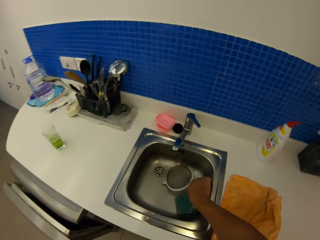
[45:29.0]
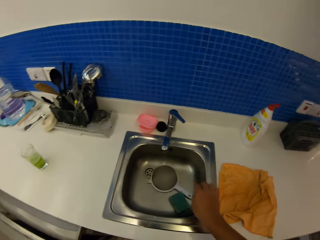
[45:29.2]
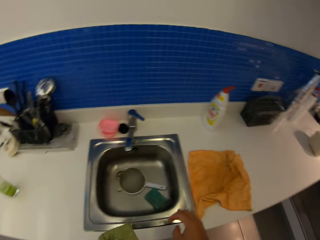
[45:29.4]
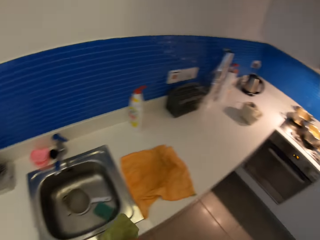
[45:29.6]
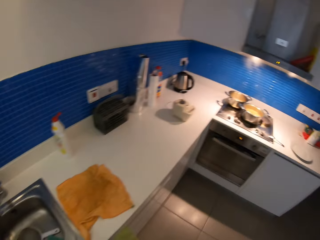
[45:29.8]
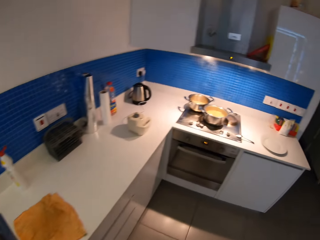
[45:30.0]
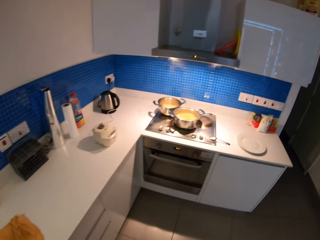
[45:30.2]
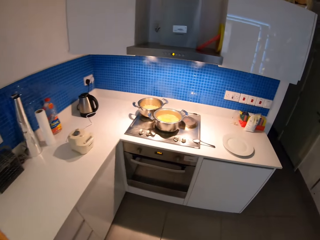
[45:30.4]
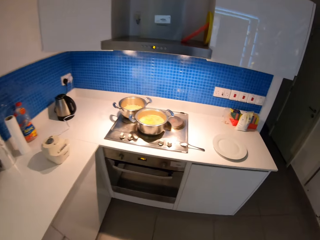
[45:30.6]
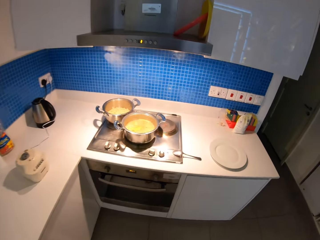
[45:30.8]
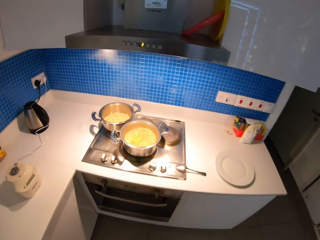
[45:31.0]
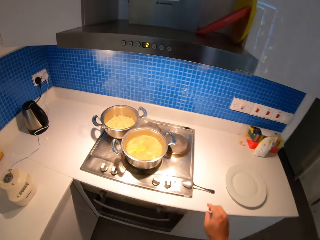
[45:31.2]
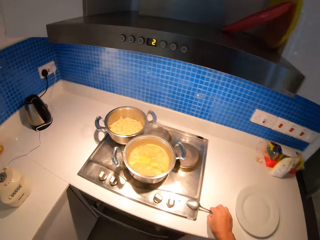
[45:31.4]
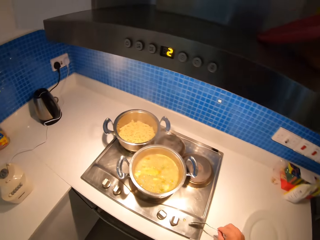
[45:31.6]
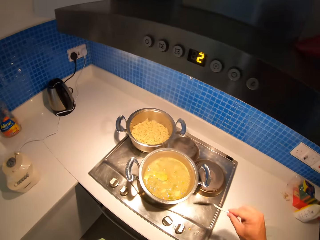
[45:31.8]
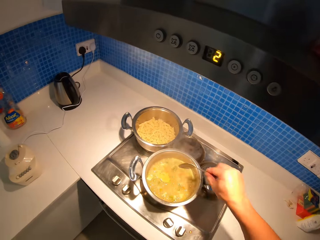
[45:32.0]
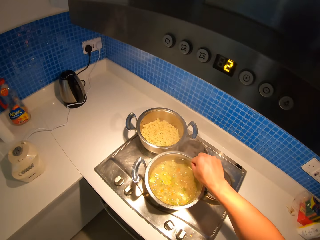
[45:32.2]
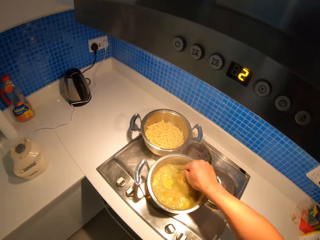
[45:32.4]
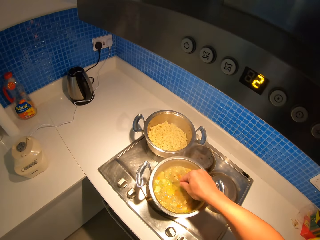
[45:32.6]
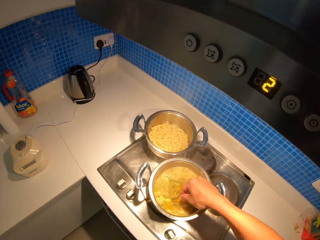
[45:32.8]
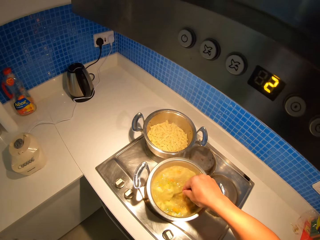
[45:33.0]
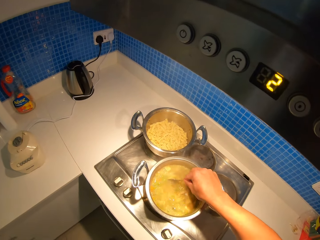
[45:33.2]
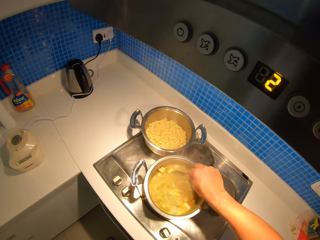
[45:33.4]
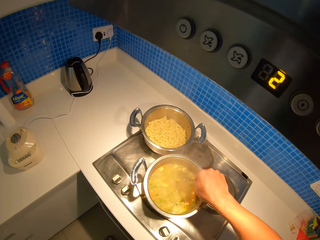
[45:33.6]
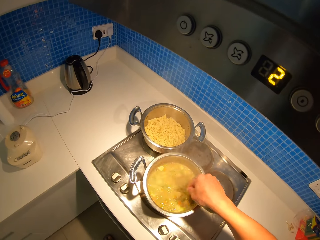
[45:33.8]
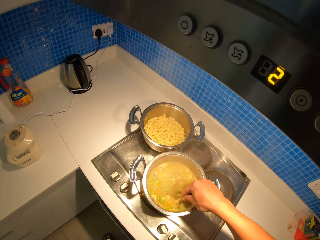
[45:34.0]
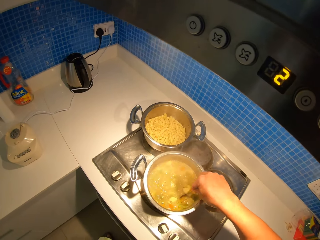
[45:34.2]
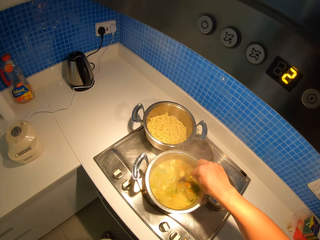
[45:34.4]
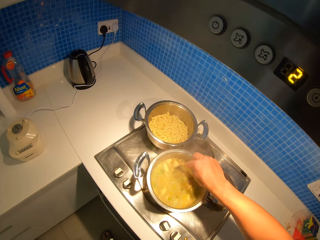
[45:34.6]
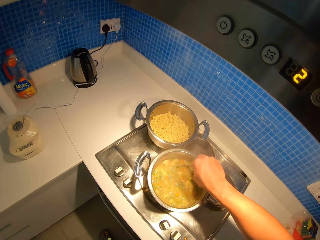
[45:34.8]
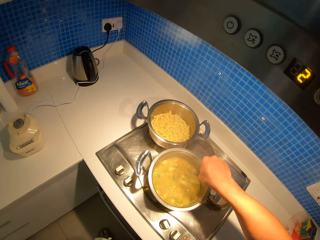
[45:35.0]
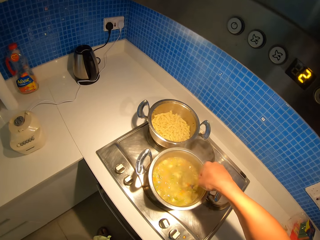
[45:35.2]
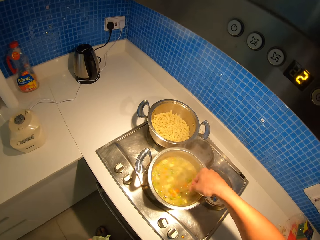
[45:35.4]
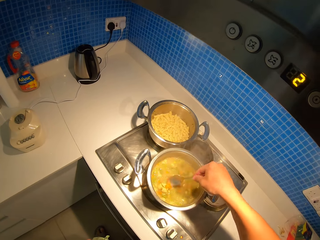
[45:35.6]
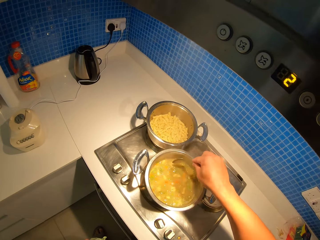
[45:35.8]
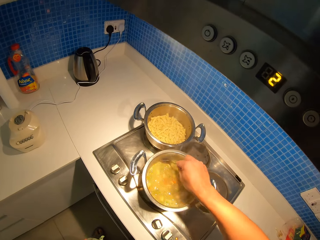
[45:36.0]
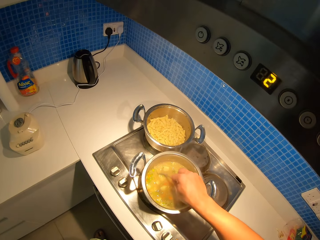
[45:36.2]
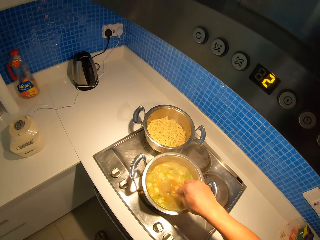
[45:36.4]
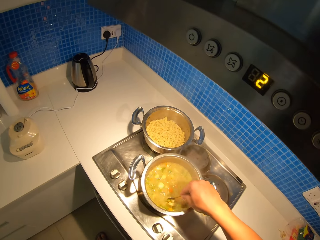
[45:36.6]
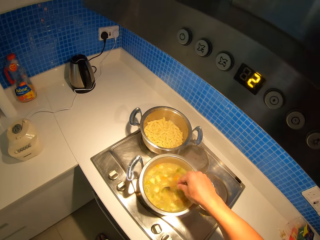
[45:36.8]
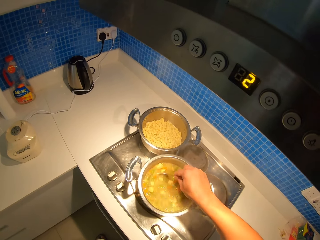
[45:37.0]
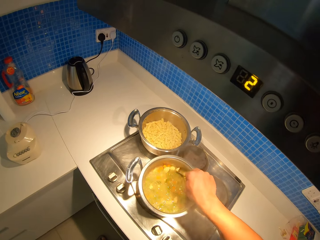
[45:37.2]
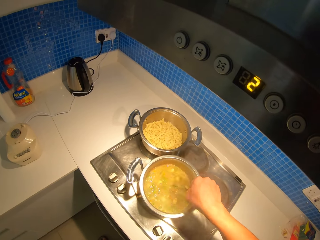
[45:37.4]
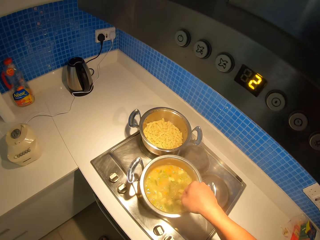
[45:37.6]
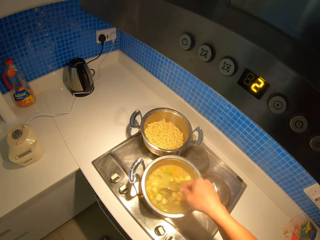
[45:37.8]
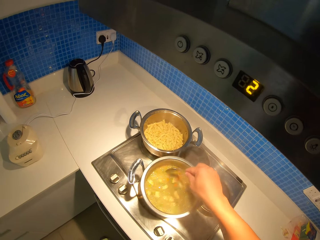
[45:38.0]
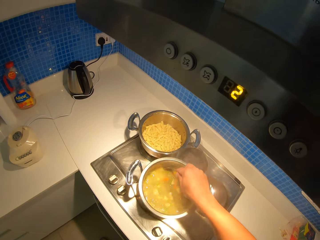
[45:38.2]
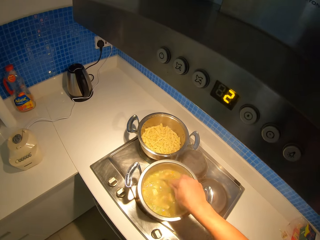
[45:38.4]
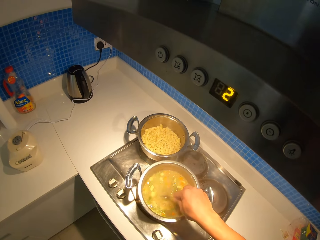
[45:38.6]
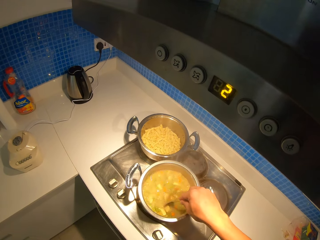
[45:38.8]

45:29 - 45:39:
The camera wearer puts the strainer in the sink. They walk on the floor. They pick up a spoon on the countertop. They stir the stew with the spoon.

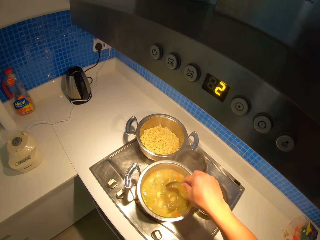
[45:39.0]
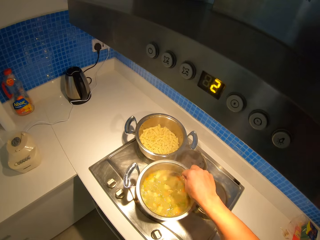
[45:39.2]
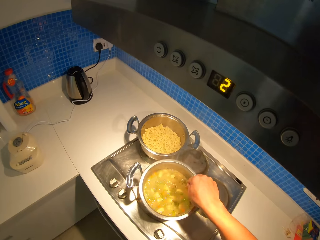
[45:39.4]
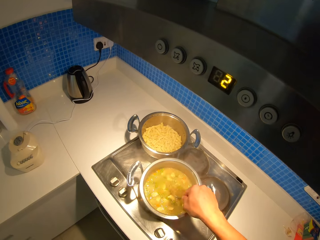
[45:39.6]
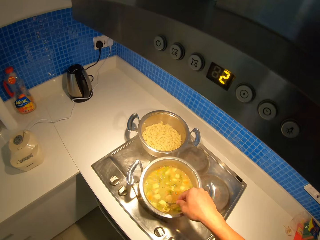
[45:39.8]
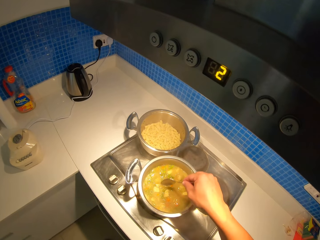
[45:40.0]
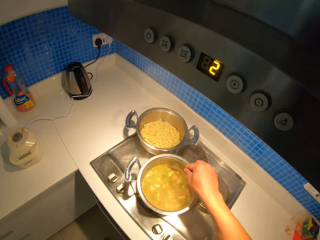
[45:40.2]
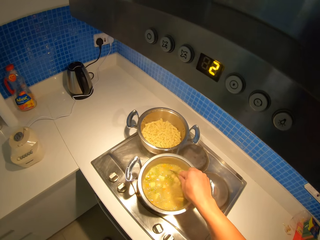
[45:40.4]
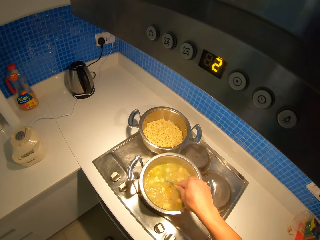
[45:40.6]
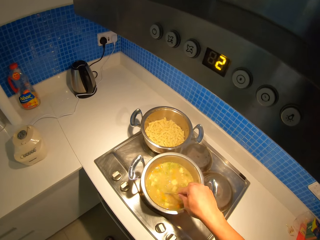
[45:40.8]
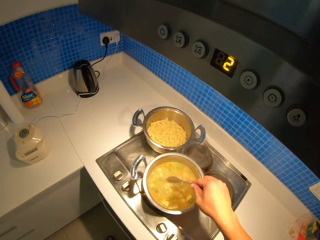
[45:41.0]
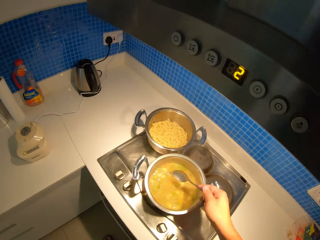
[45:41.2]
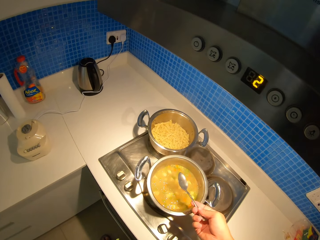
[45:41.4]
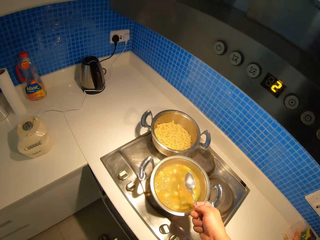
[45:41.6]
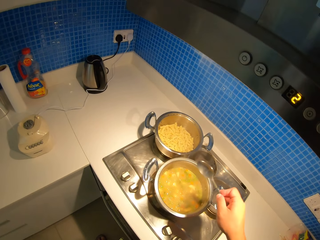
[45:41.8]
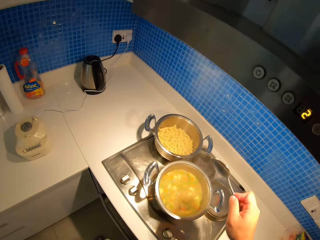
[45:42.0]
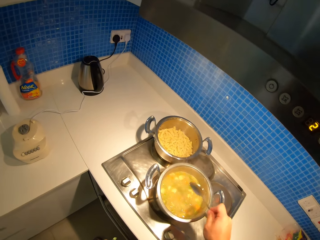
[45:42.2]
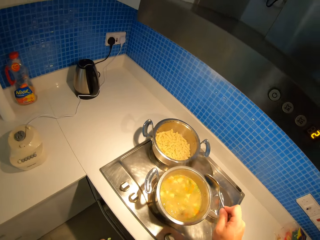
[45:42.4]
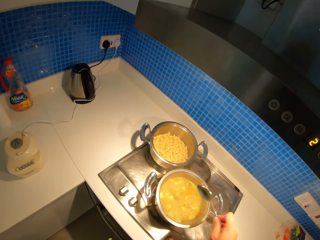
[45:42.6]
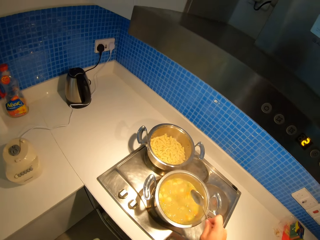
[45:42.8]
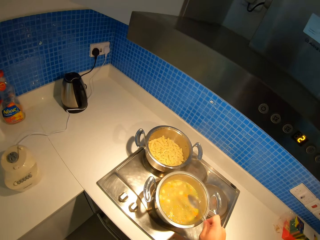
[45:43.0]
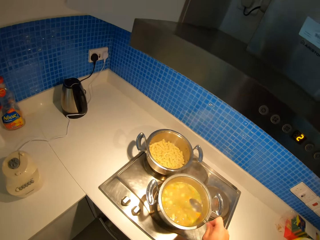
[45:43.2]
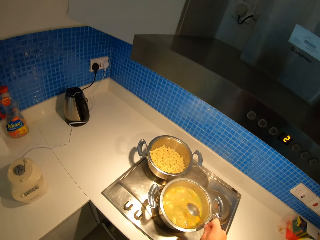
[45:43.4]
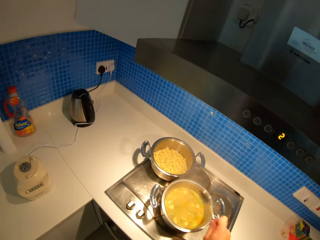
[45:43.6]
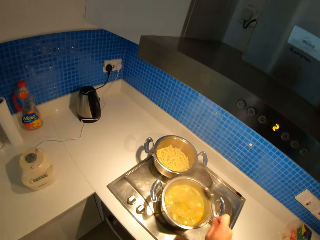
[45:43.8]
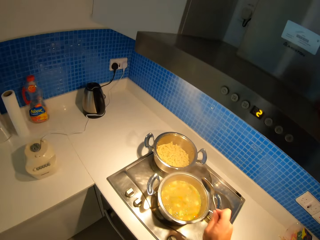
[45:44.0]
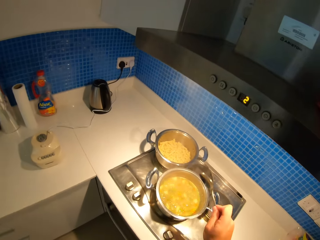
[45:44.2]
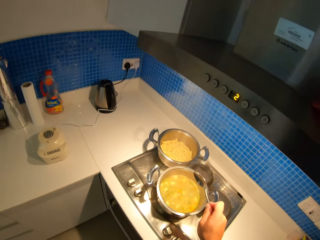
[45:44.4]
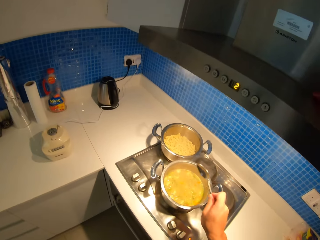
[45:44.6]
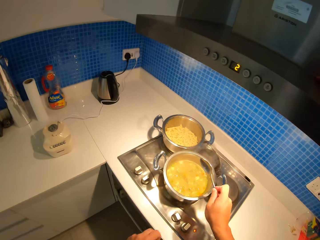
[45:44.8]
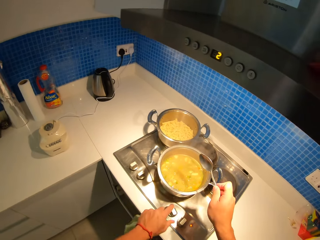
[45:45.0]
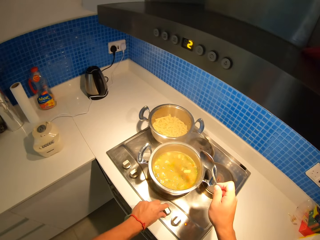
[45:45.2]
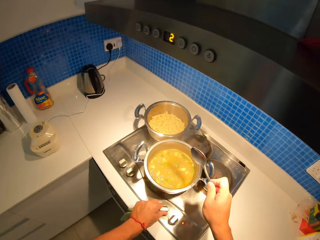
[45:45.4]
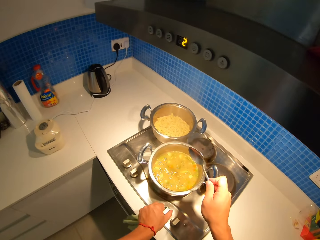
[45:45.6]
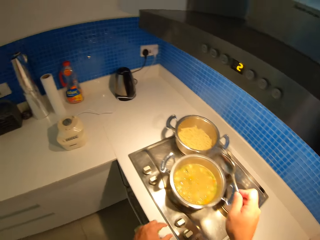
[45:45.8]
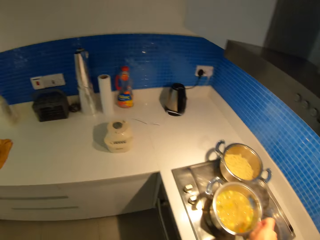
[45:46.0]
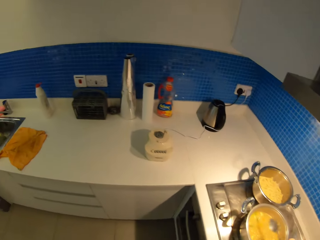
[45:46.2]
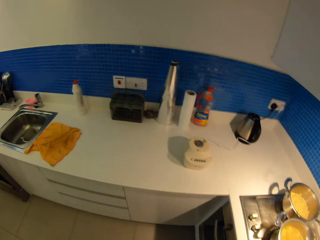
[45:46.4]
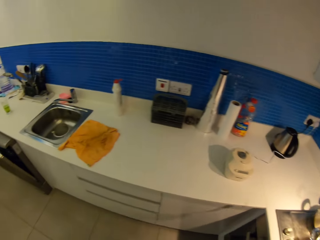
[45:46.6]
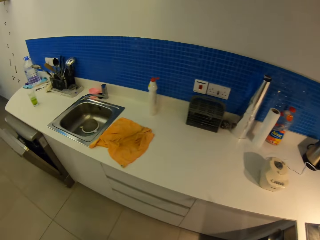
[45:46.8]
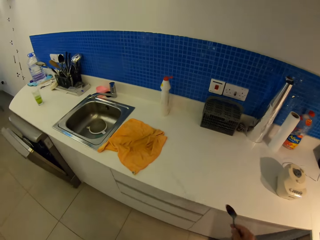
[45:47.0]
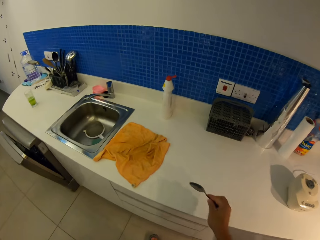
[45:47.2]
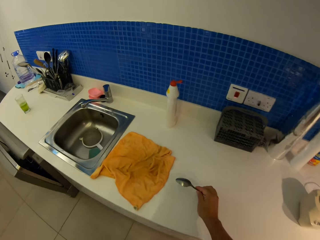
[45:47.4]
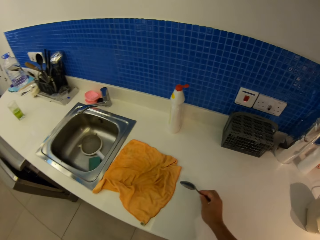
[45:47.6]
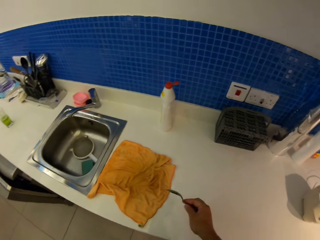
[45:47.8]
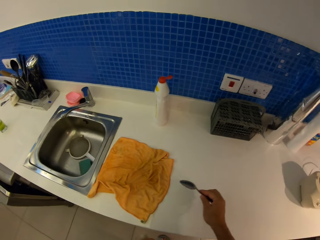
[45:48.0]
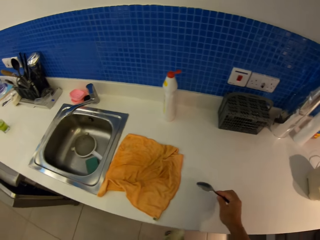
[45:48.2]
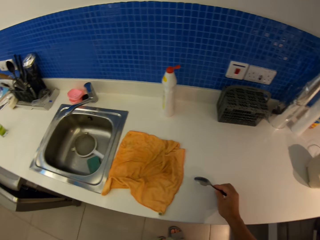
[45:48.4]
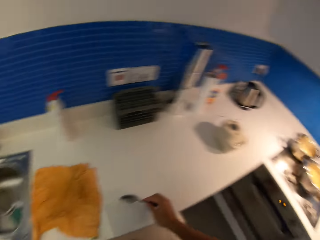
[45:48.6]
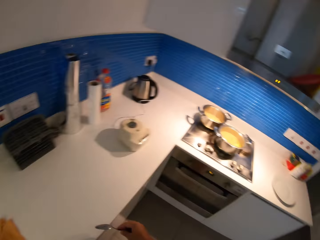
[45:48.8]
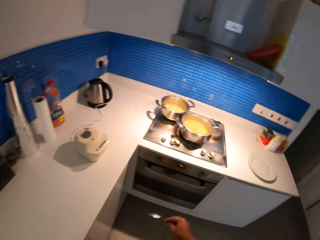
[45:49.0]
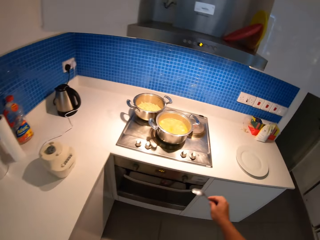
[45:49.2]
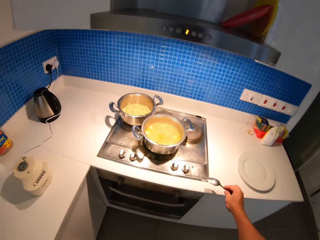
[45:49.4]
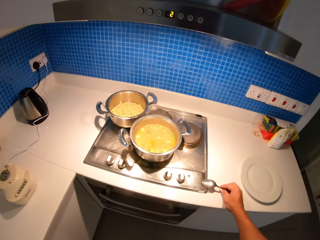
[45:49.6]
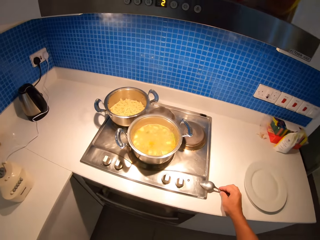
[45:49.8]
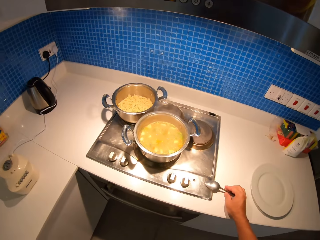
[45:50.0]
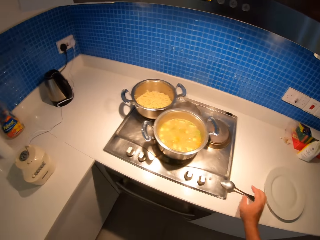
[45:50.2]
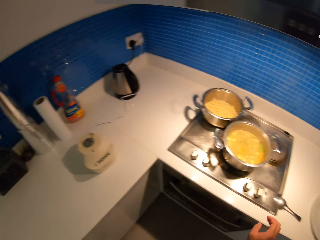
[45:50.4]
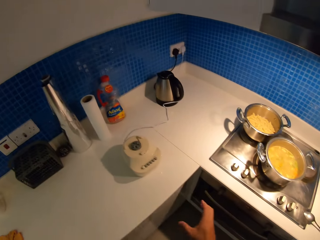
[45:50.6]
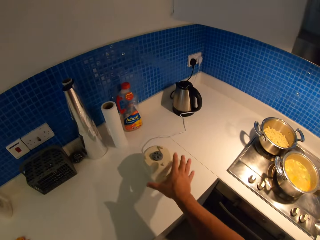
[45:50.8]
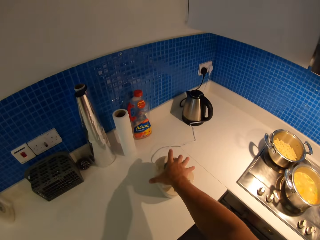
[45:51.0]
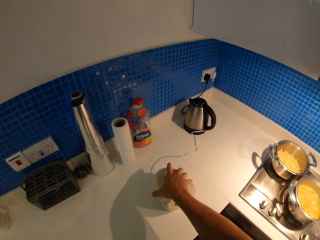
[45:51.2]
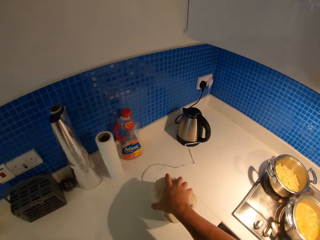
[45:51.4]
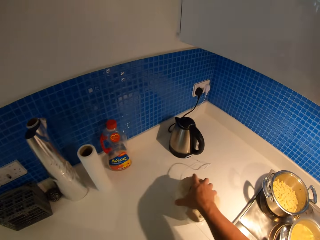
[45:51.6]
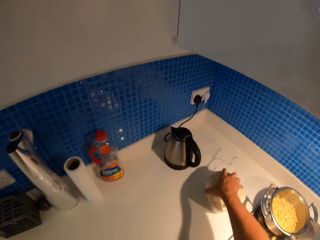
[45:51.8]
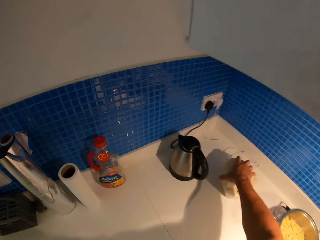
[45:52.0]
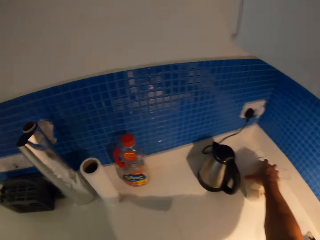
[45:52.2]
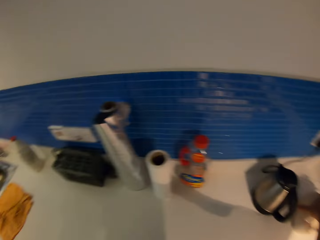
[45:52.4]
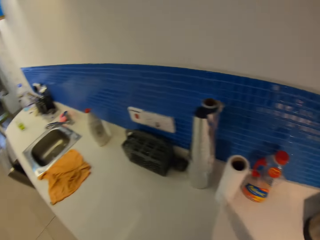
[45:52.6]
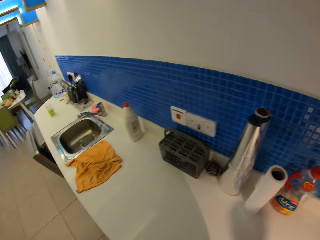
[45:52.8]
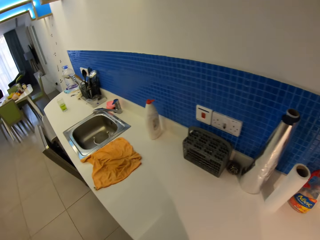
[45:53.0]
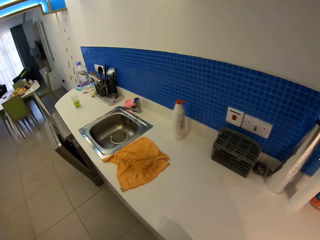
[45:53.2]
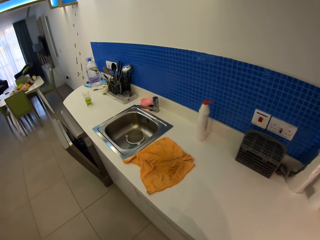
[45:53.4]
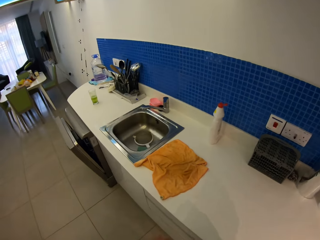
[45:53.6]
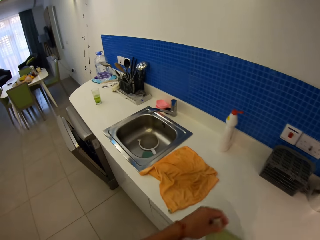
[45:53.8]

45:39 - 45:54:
The camera wearer shakes the spoon on the cooking dish. They adjust a cooker. They walk on the floor. They put the spoon on the countertop or cooker. They move the jug or motor unit on the countertop. They walk on the floor.
